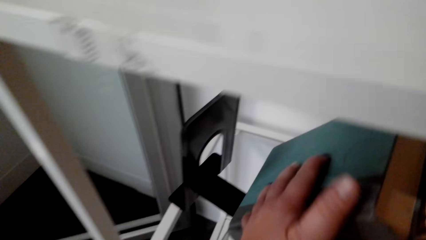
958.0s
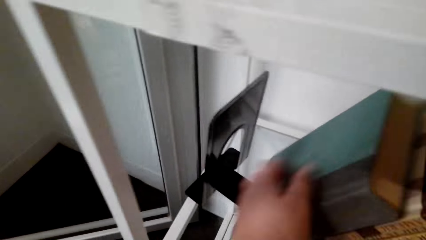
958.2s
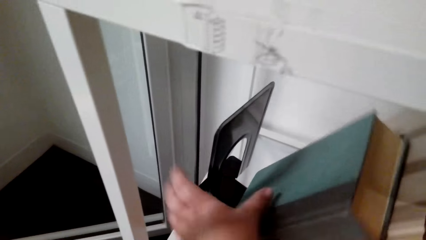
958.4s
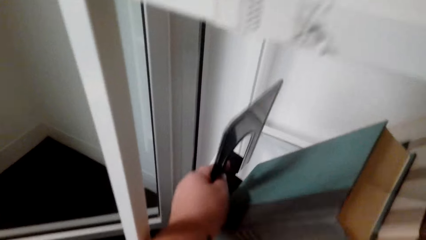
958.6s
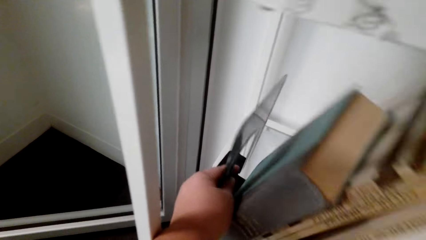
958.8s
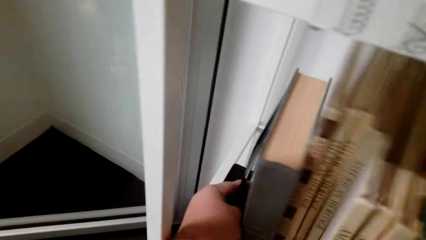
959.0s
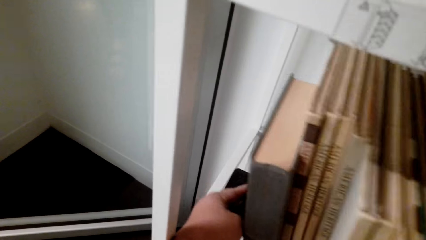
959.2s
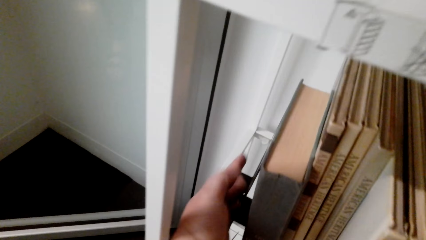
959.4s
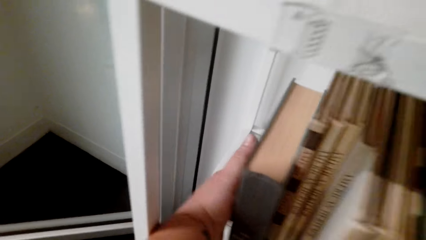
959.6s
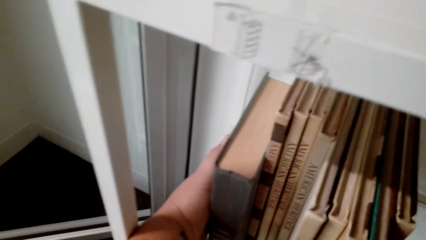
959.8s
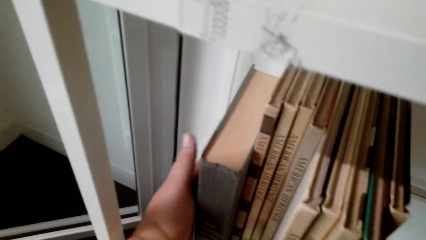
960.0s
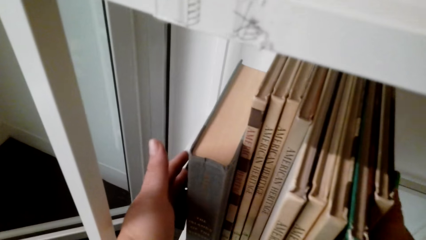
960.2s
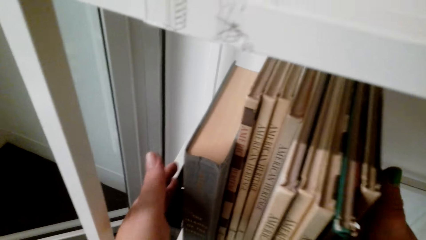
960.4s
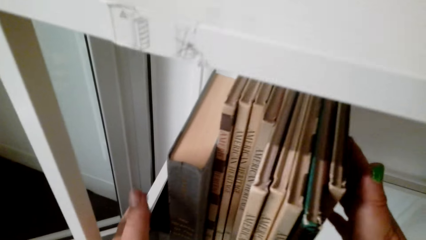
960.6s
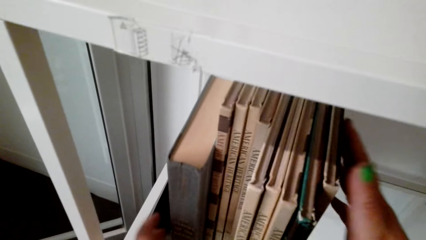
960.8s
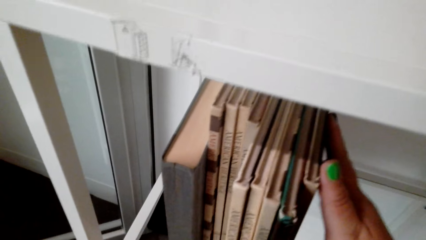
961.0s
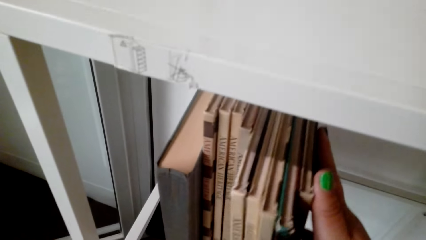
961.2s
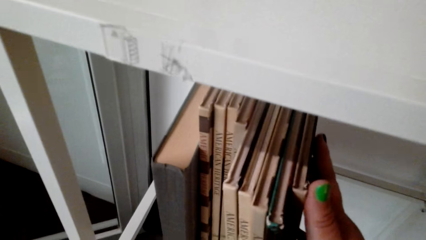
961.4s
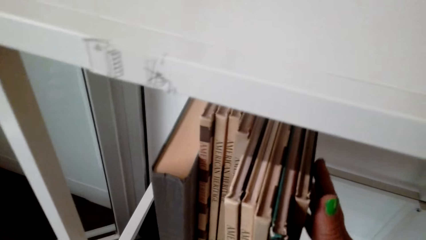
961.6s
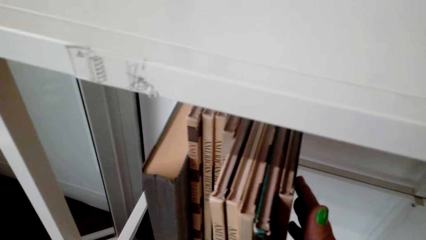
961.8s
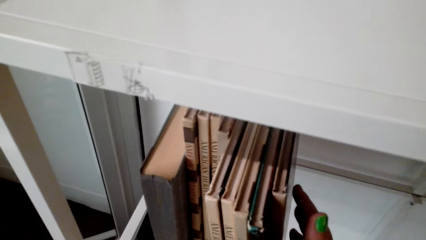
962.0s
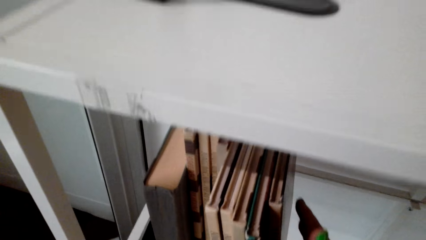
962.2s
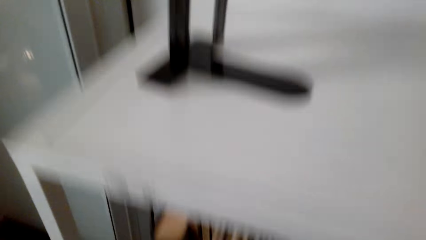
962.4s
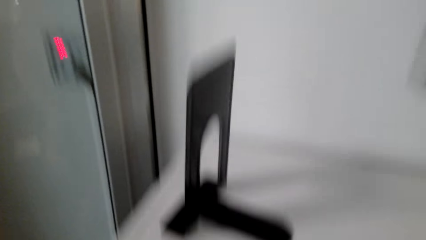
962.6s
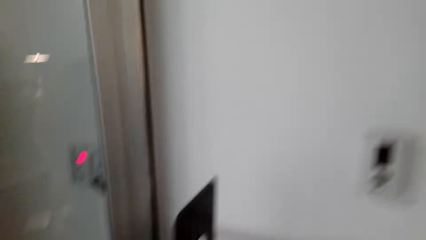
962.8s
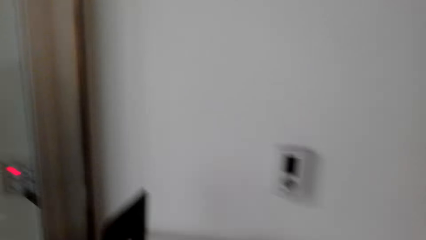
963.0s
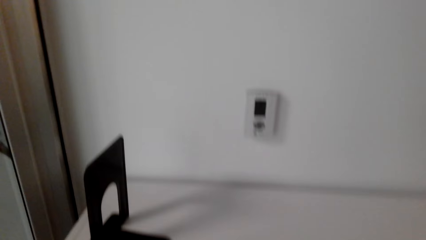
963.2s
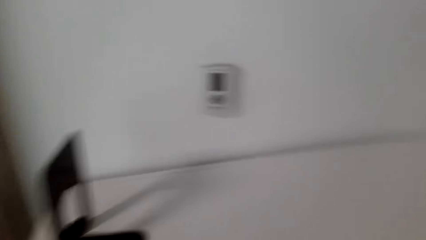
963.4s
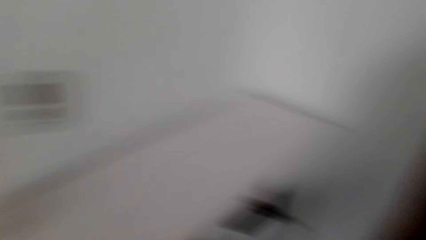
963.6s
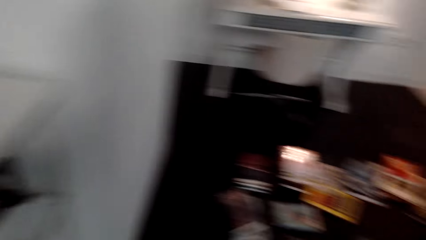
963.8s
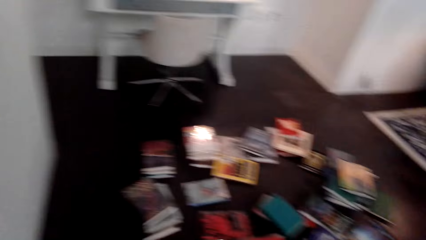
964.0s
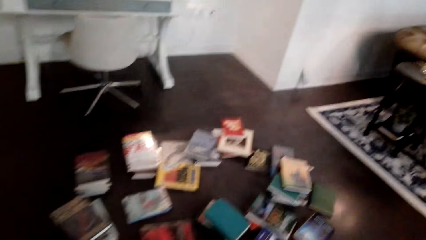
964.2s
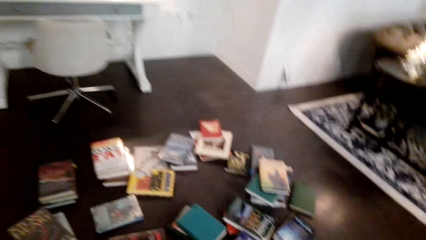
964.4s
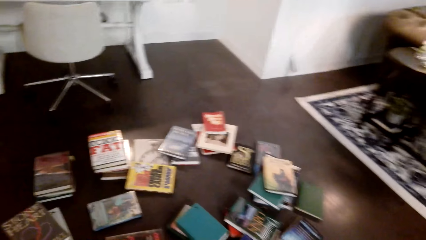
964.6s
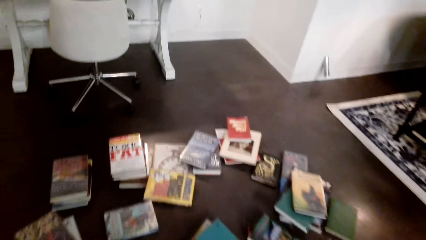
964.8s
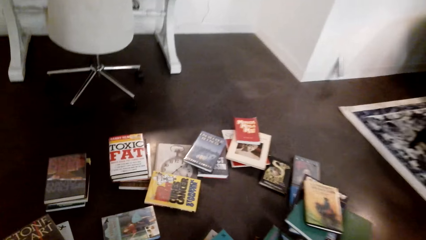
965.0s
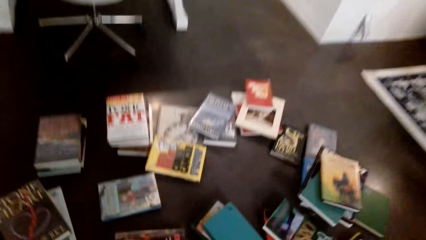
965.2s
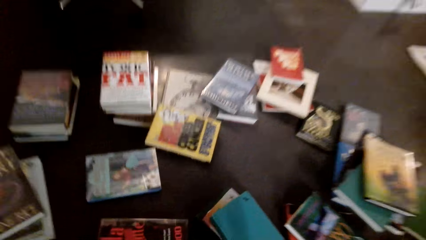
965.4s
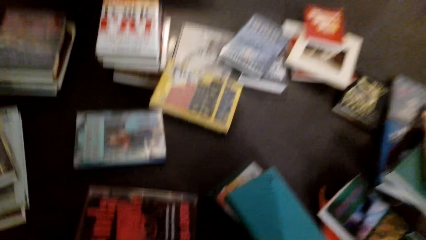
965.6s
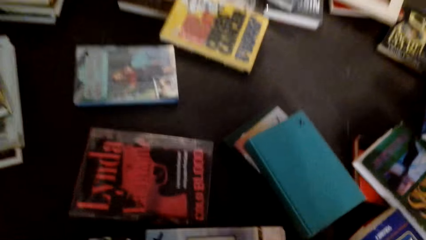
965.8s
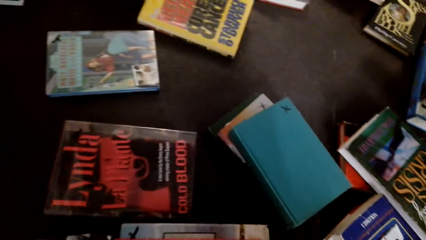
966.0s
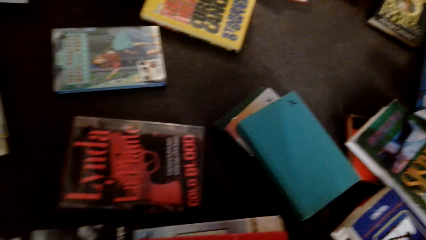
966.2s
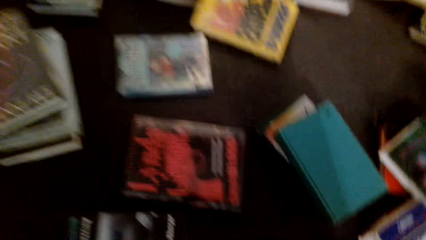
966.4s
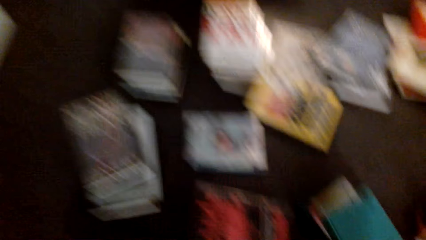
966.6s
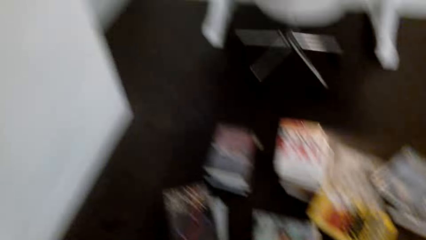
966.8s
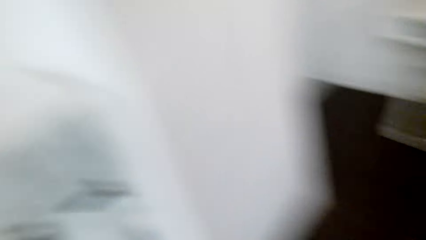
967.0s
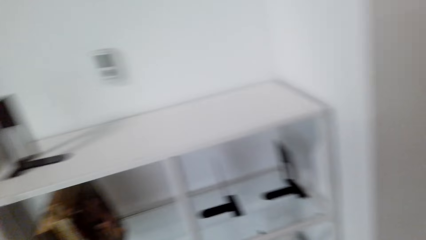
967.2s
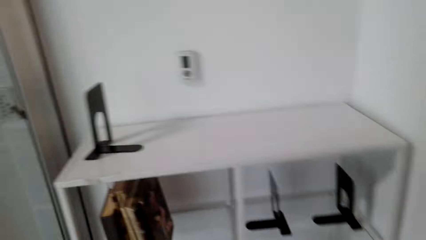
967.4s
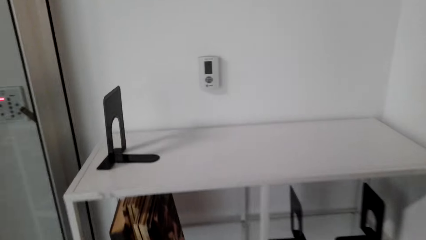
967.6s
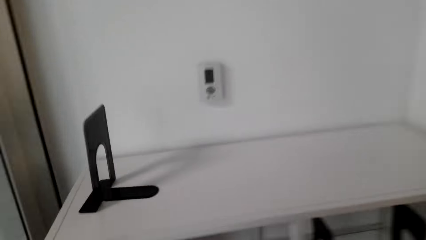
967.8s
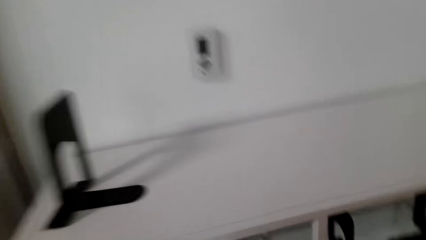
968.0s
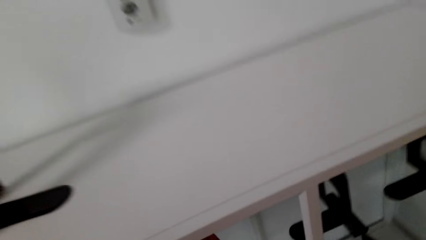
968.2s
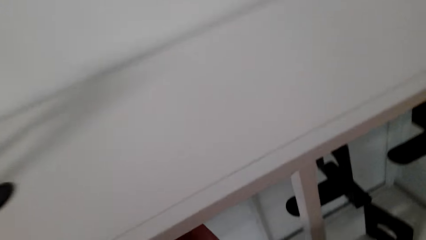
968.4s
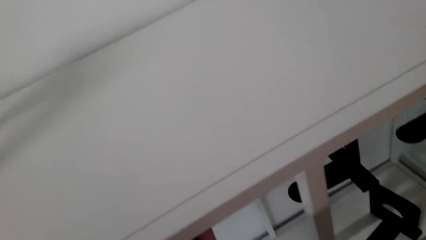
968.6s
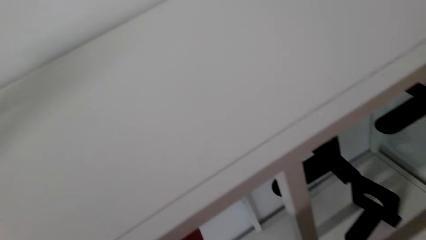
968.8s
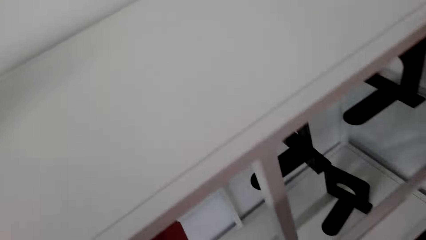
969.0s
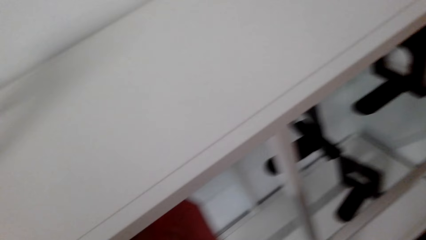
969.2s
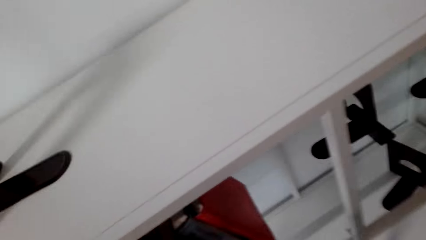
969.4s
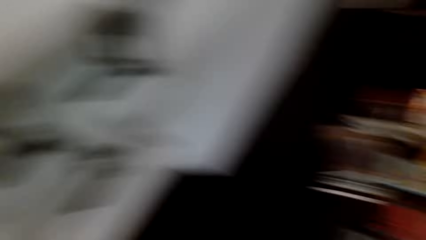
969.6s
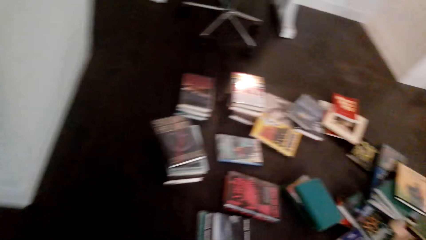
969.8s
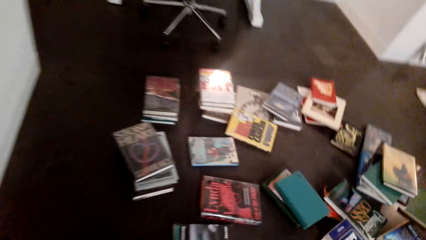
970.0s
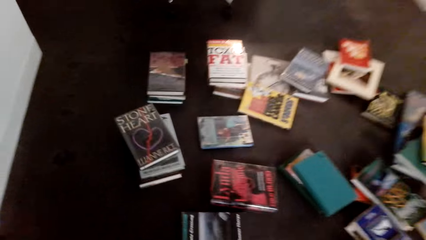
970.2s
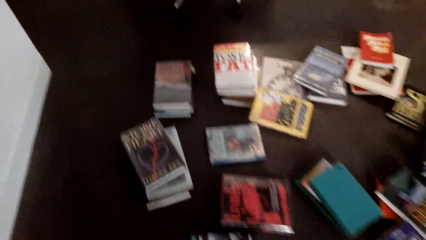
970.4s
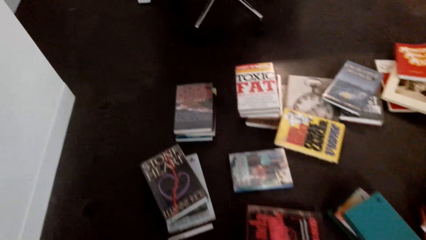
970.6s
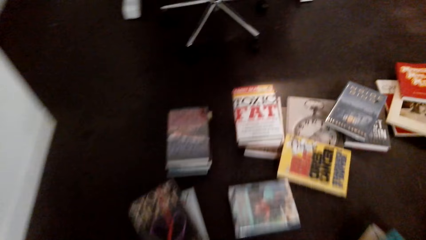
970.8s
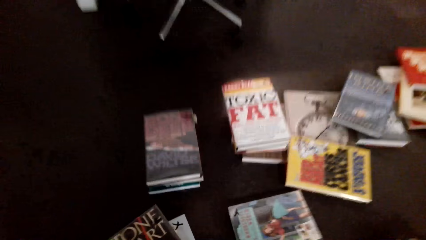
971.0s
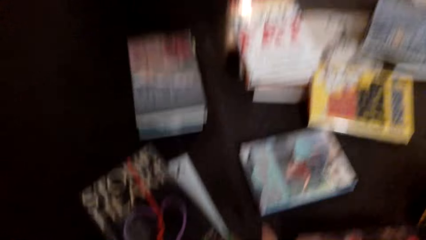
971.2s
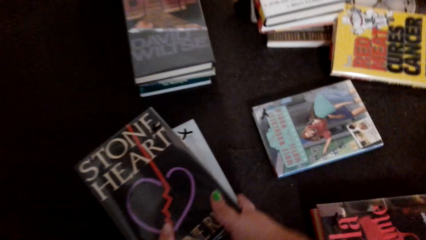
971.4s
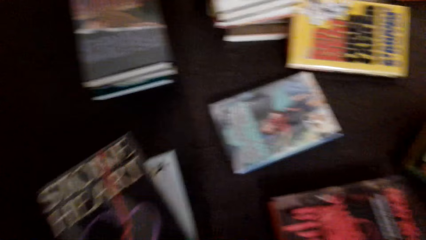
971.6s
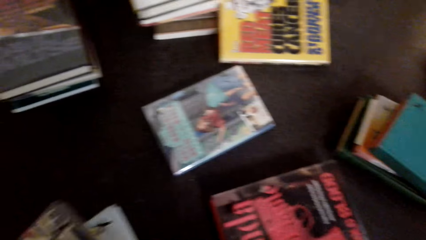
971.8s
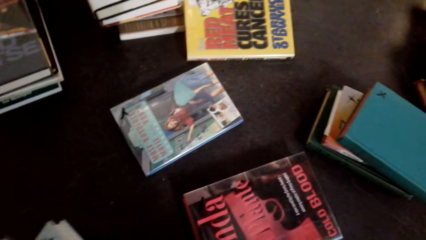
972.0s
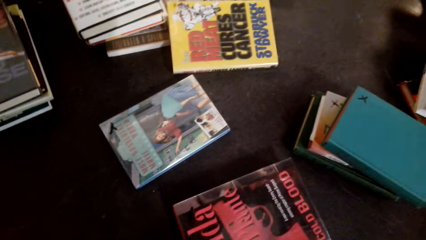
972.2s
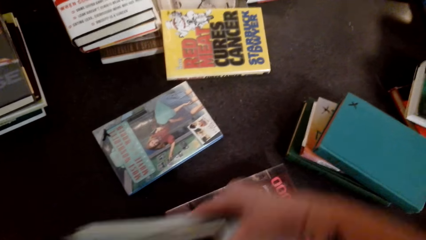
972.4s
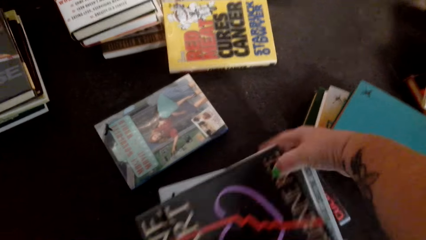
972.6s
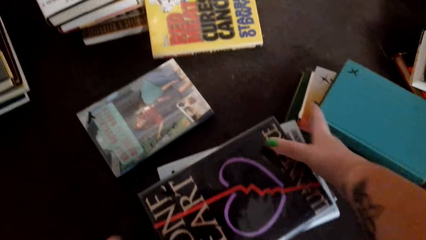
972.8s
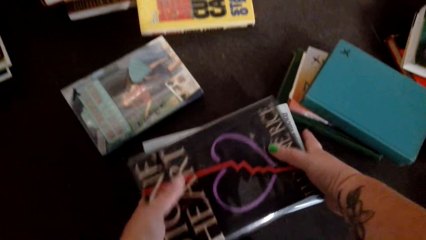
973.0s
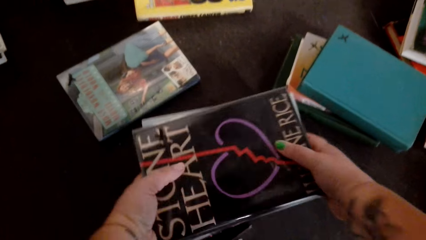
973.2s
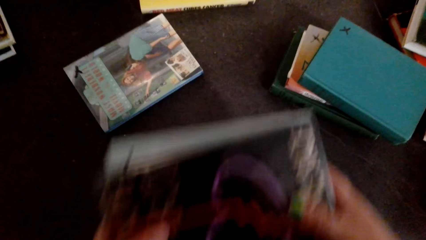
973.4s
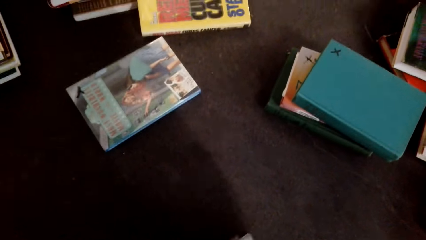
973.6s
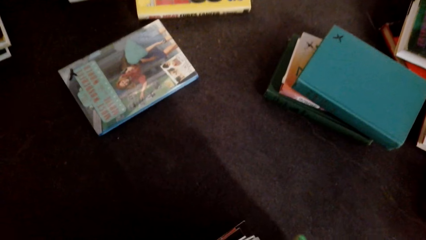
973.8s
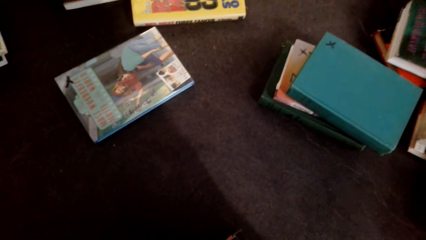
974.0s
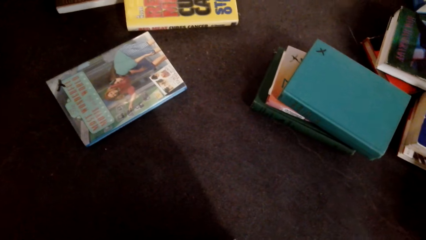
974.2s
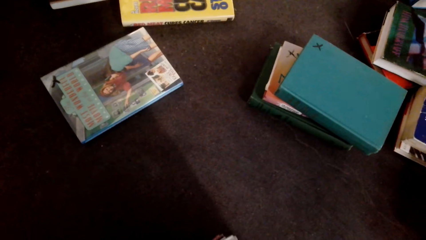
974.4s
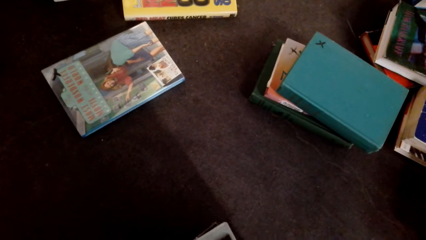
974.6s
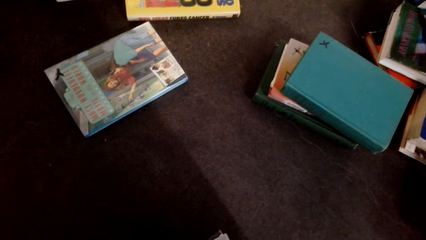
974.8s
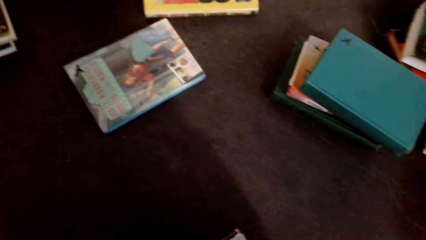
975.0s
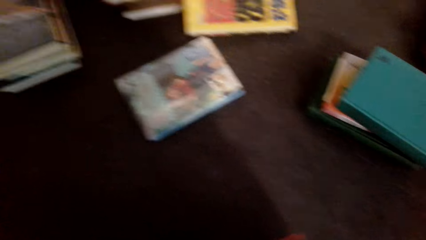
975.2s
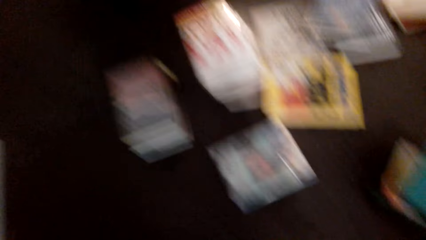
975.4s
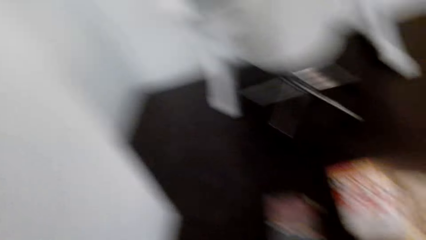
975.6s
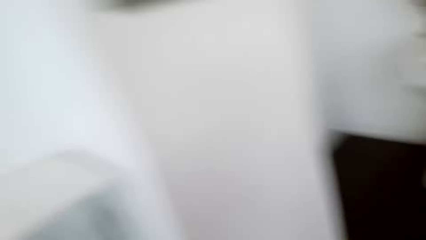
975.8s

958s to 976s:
The camera wearer arranges the books in the cabinet. They look at the books. They pick up the books from the floor. They look at the shelf. They place the books in the cabinet. They look at the books. They pick up the books from the floor. They pick up a pile of books from the floor.
